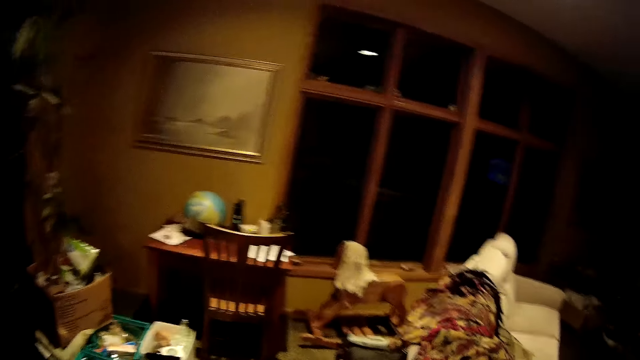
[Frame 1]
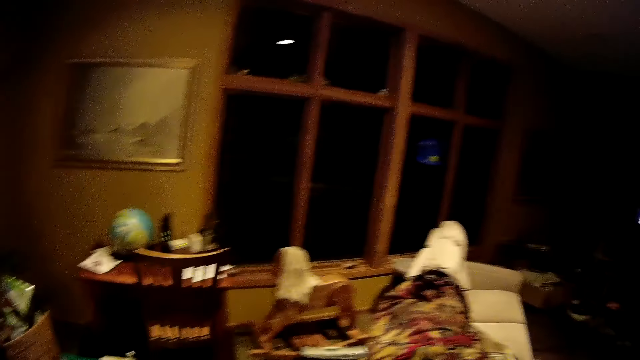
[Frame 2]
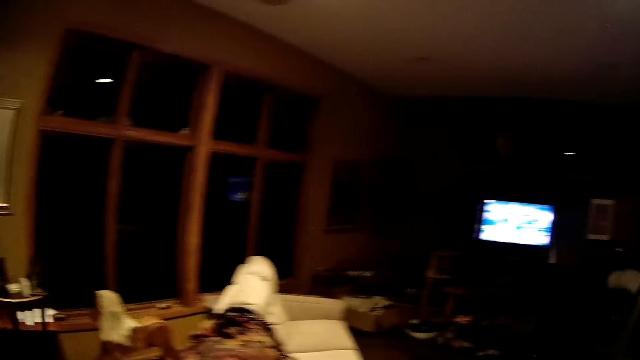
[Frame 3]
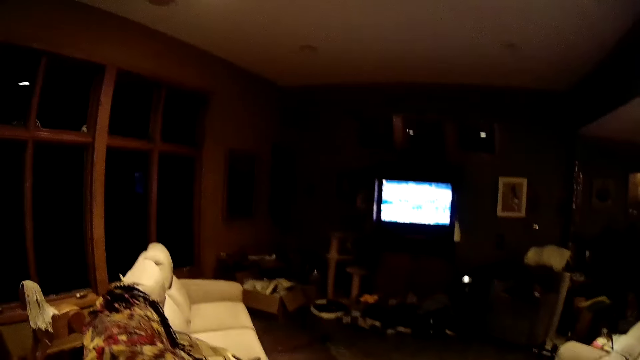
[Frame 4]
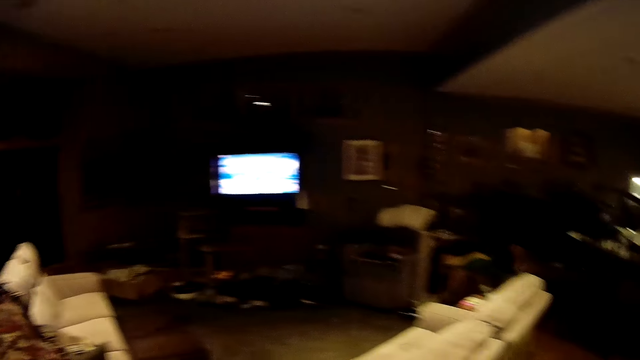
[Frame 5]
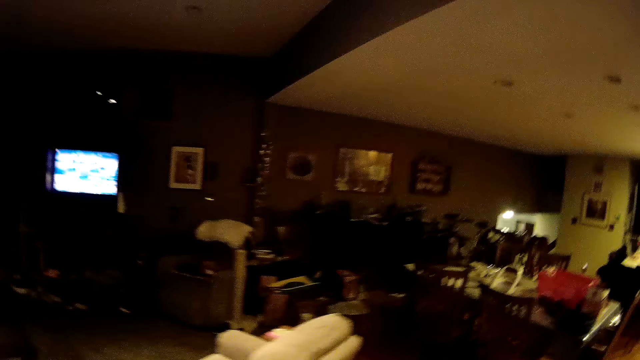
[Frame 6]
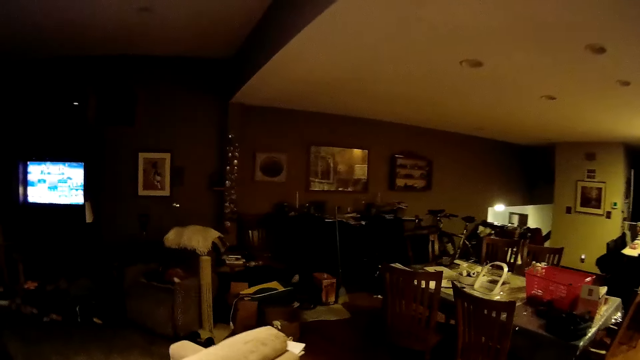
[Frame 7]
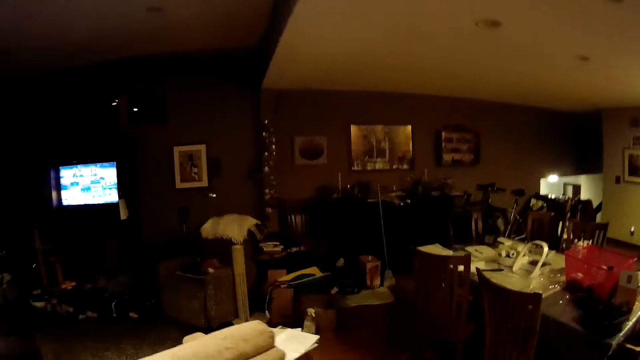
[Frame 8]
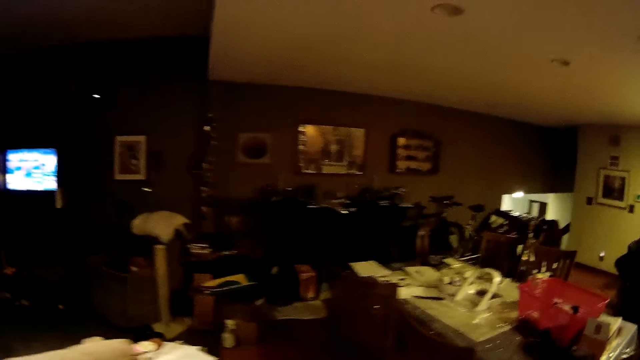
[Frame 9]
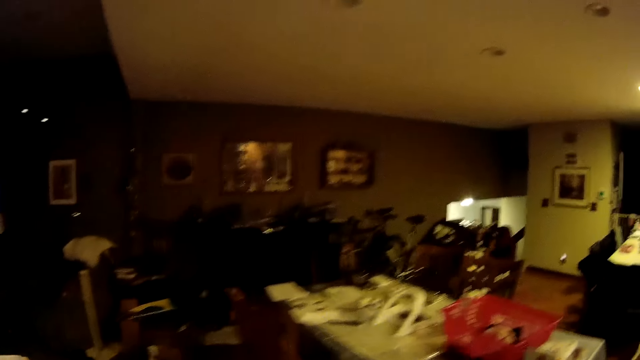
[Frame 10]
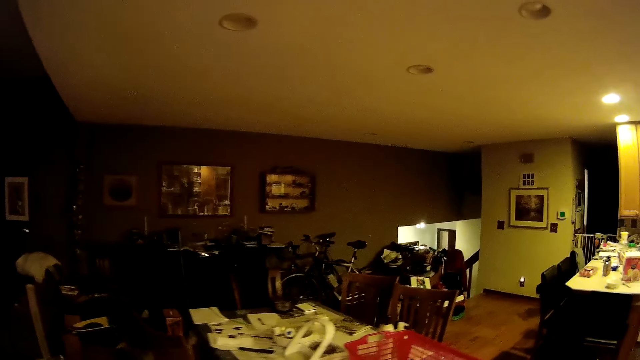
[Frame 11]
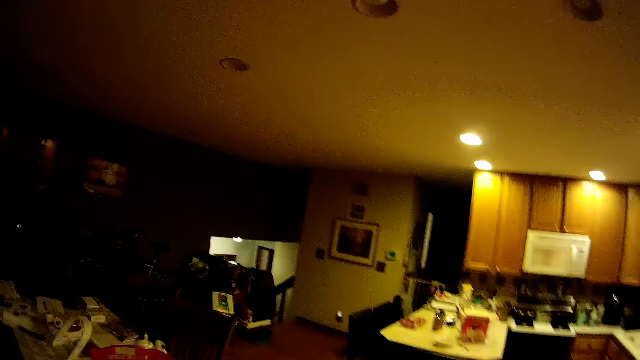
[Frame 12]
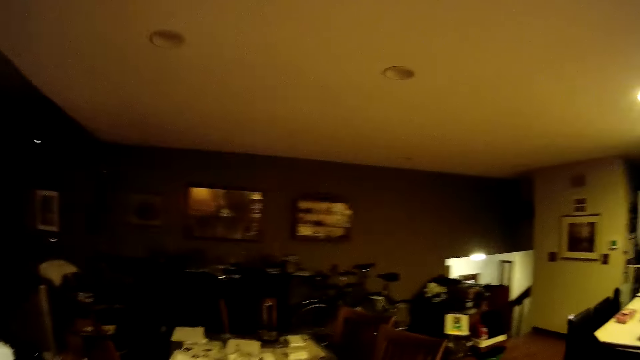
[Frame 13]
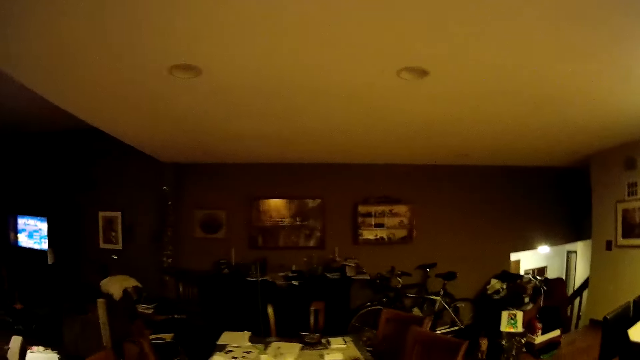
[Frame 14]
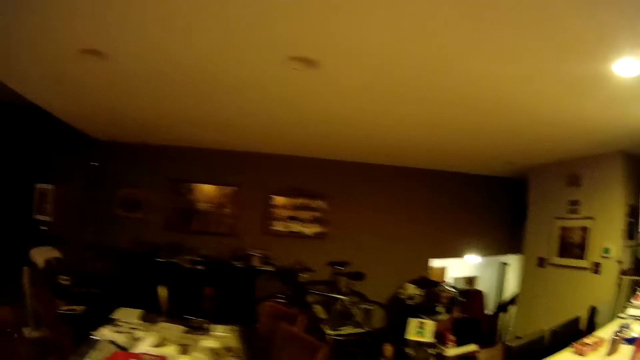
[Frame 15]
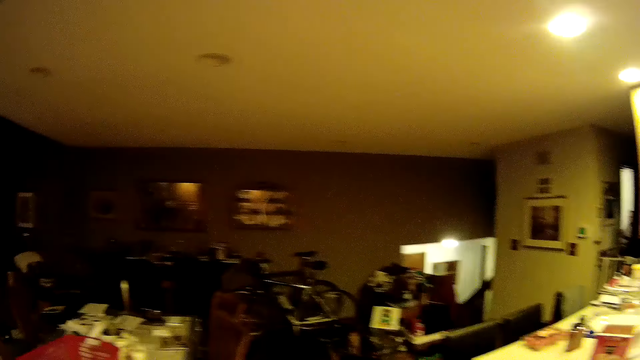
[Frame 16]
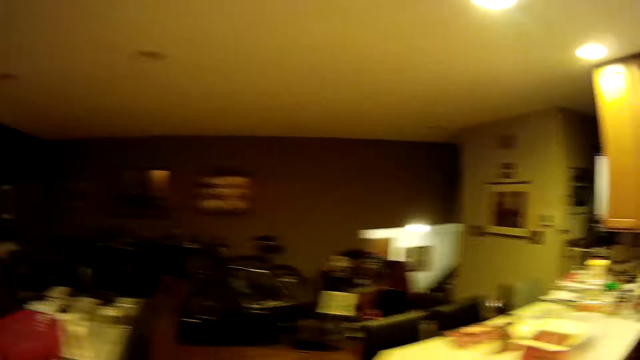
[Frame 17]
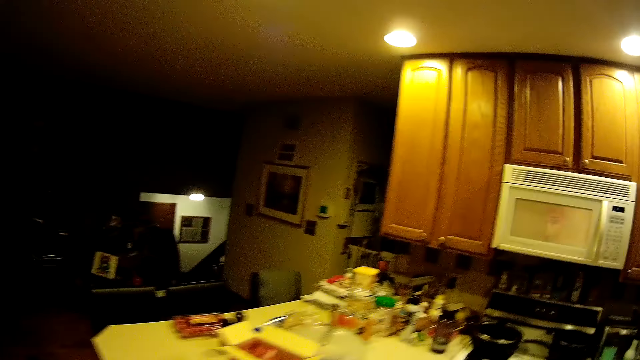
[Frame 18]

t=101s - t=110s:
The camera wearer turns around. They walk towards the kitchen.

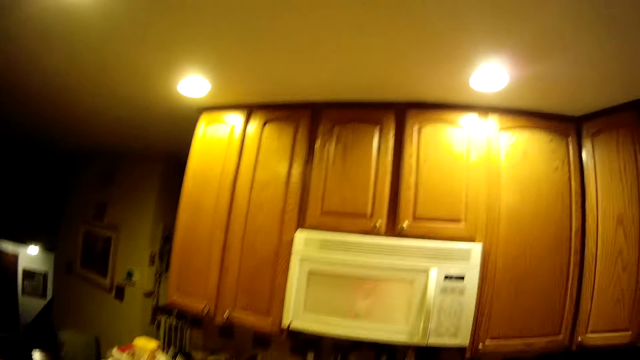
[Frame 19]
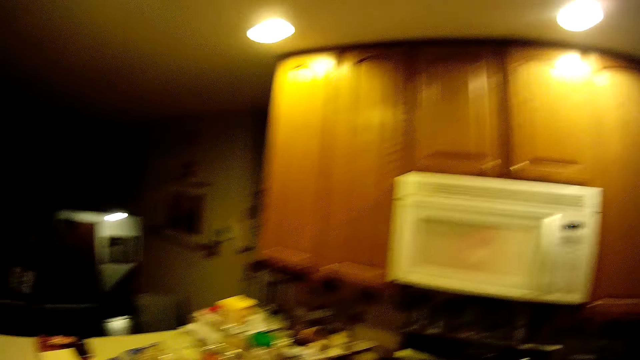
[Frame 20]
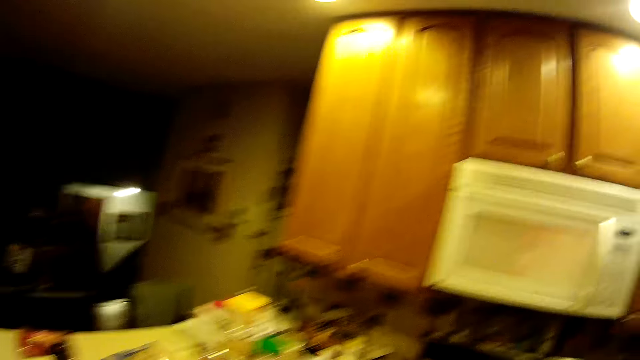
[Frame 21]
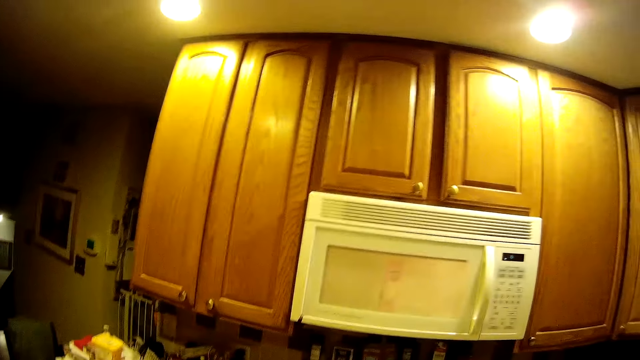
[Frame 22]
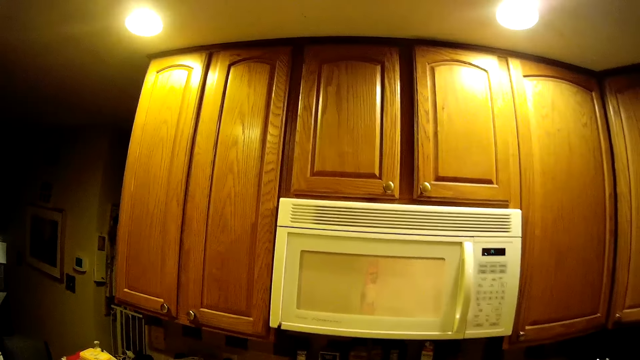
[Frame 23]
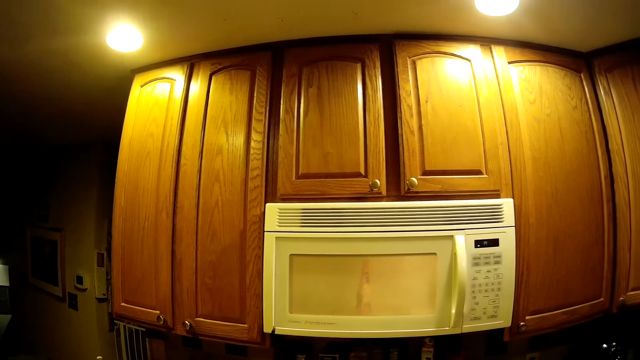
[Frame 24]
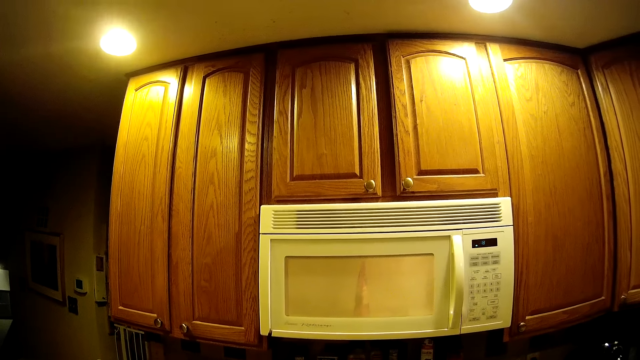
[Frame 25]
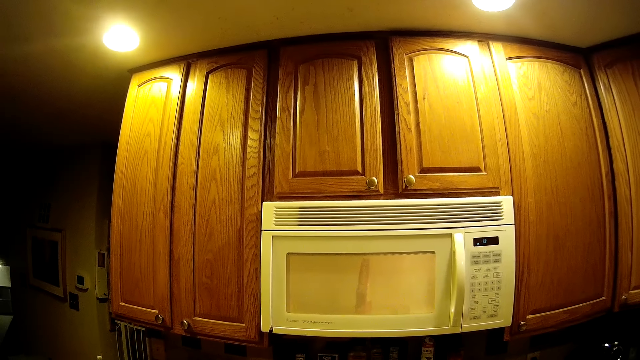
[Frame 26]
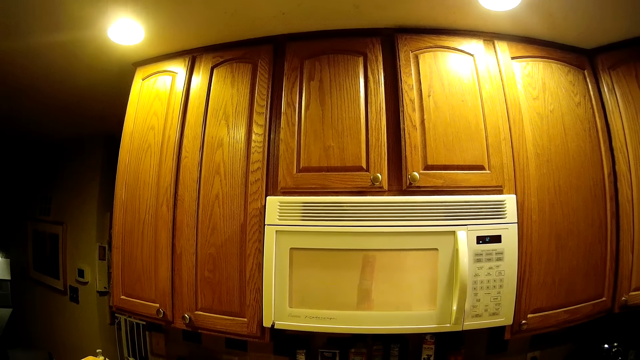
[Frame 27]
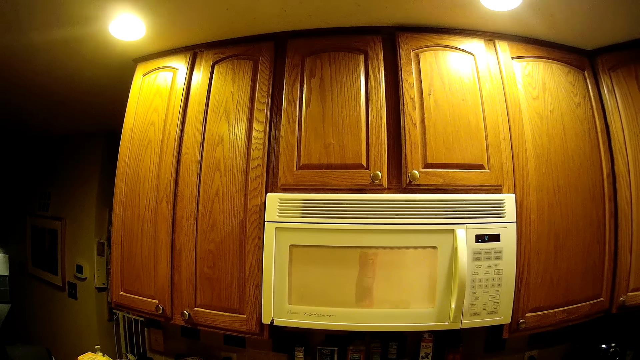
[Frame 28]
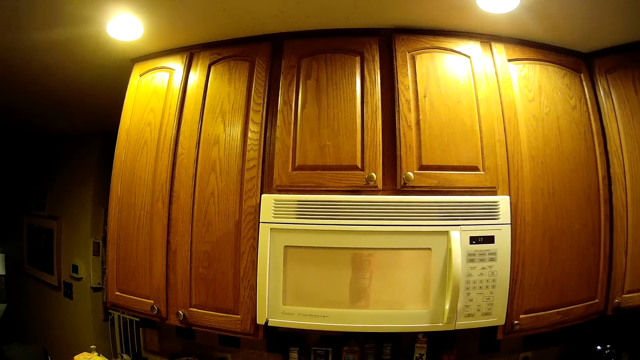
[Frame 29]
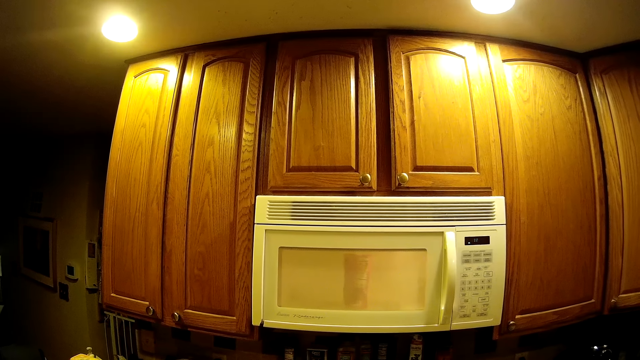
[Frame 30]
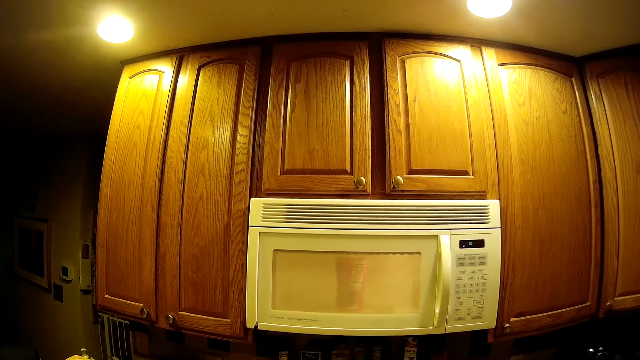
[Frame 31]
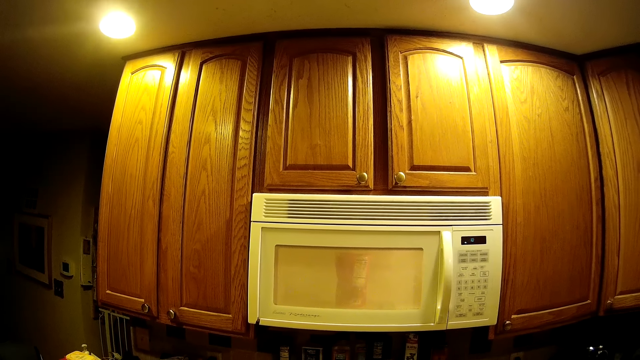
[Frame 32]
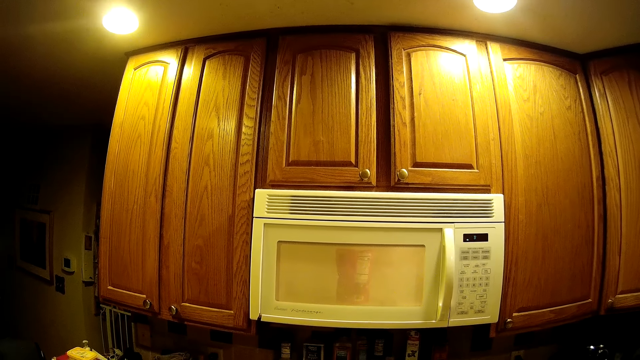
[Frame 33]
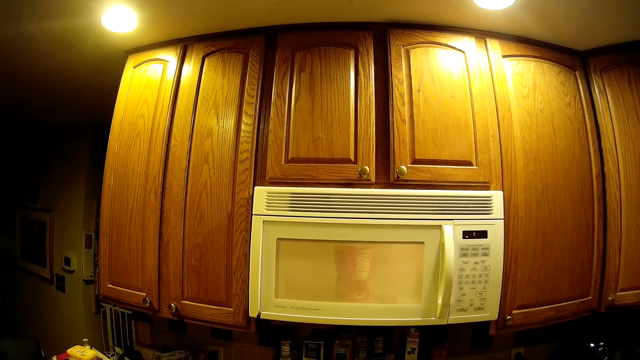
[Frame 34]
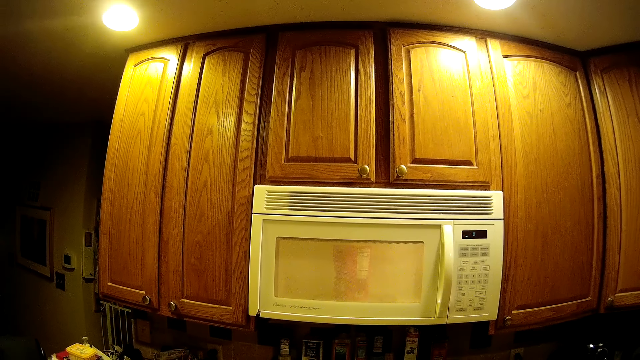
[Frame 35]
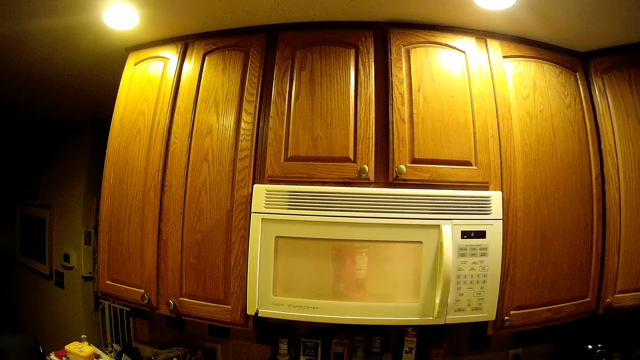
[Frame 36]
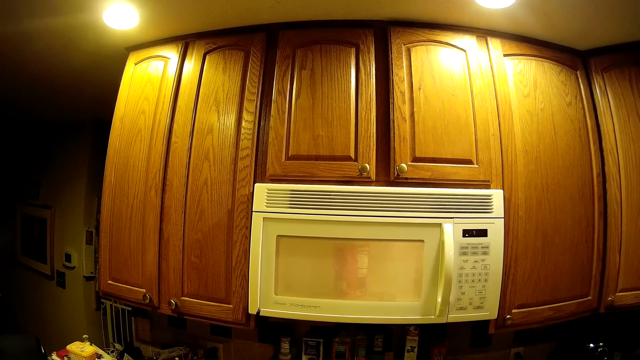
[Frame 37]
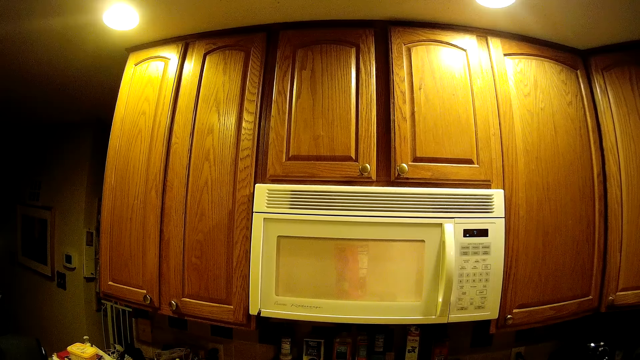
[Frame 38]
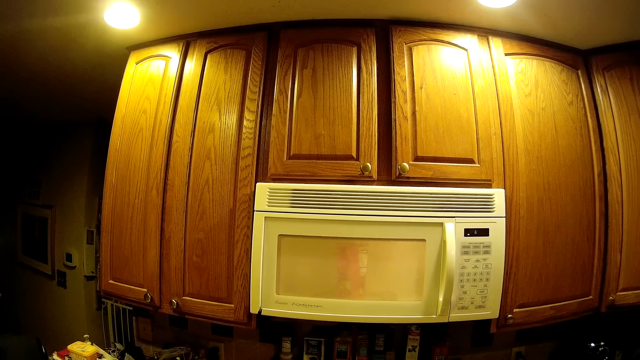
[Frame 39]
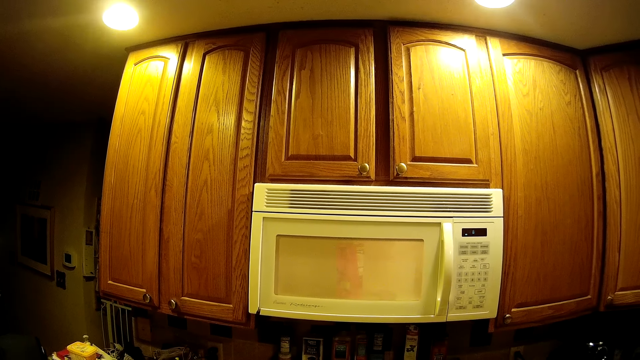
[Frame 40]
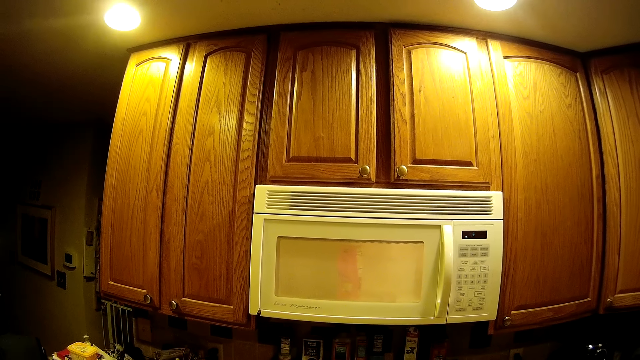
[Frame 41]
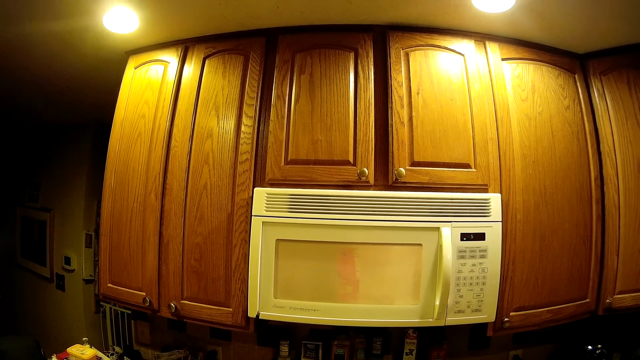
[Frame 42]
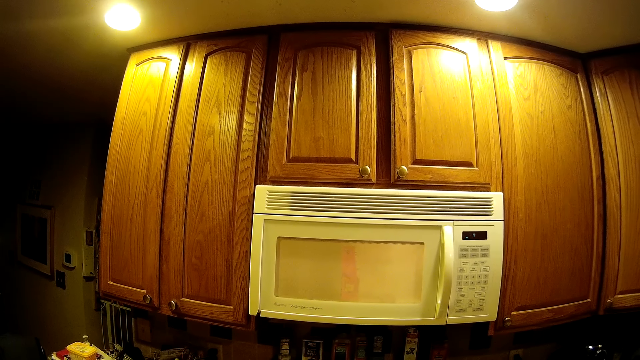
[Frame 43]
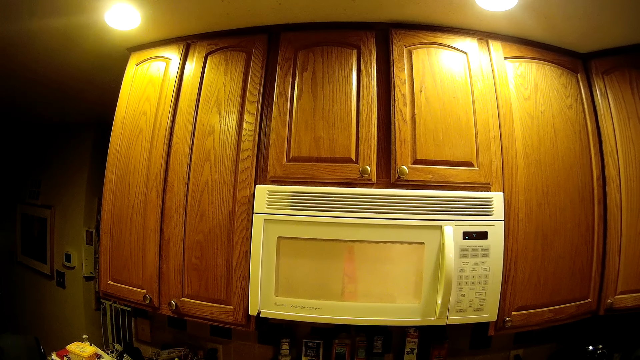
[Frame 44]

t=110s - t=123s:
The camera wearer stares at the microwave.
